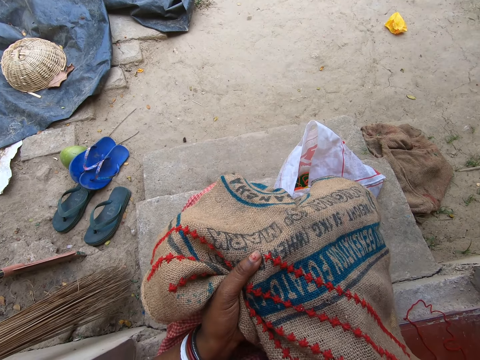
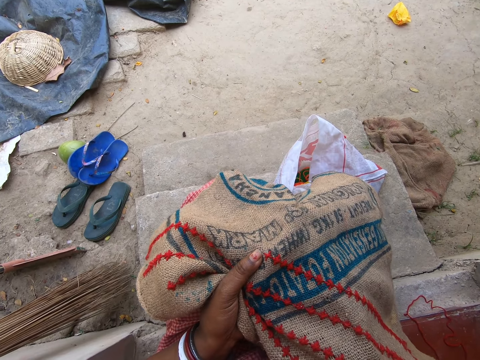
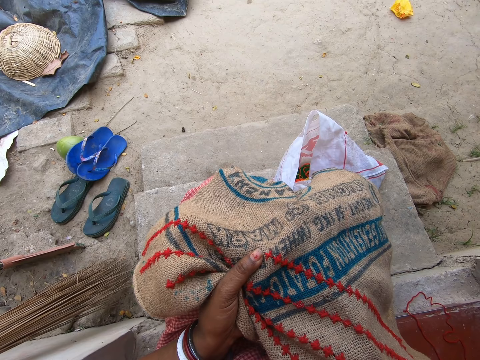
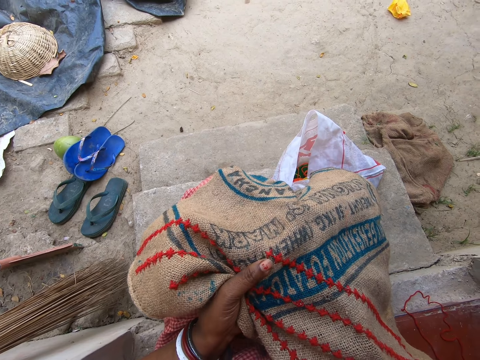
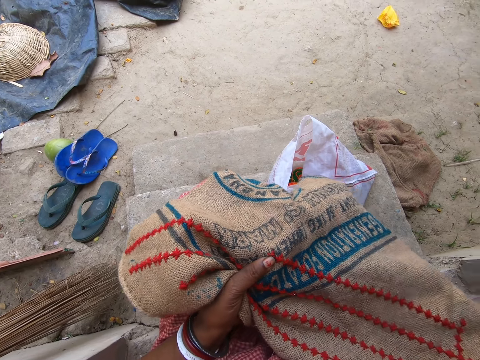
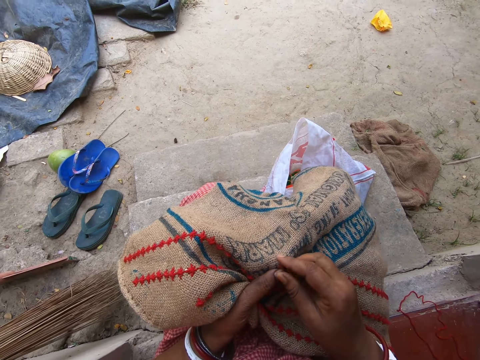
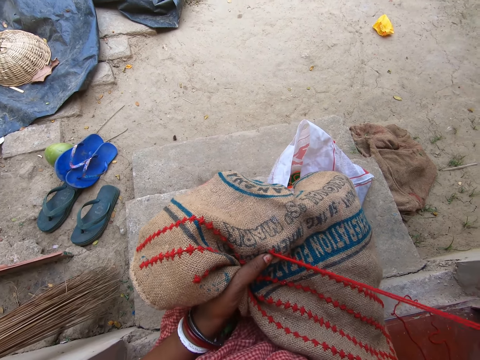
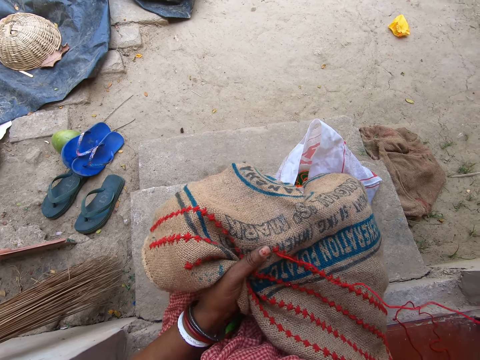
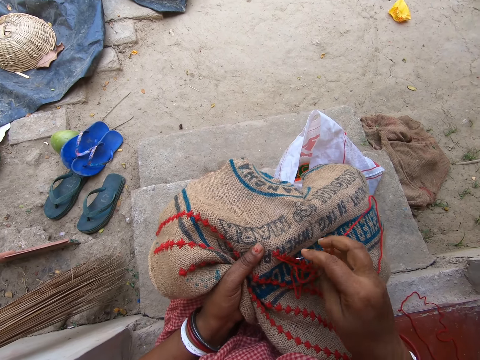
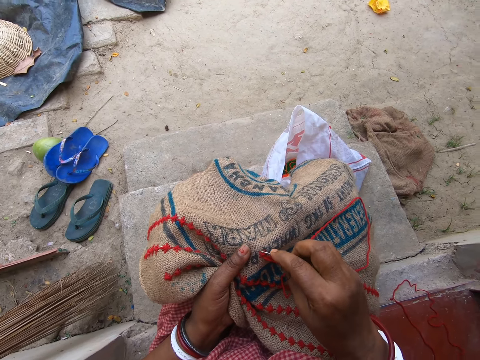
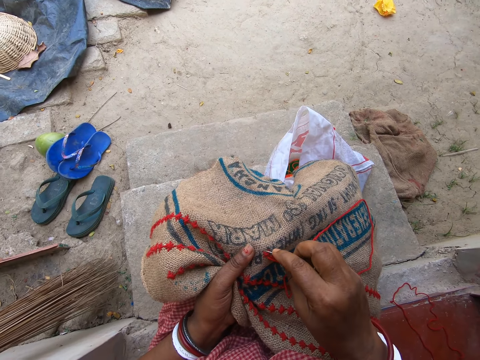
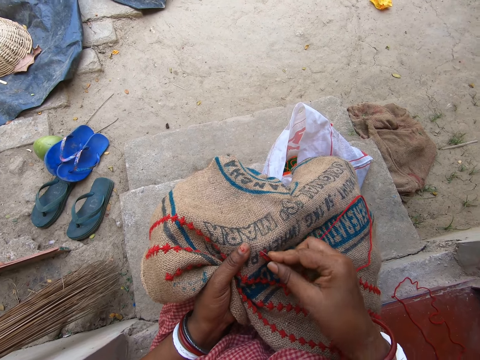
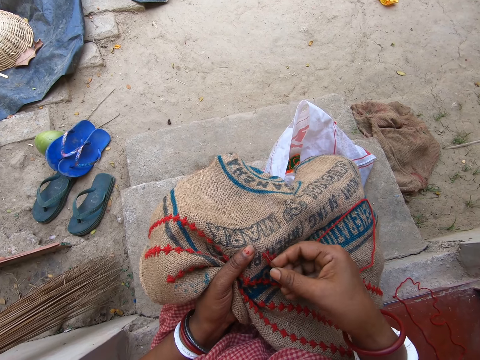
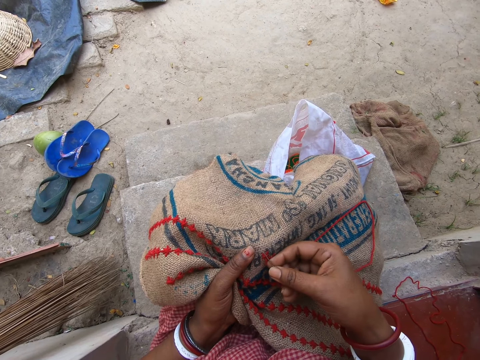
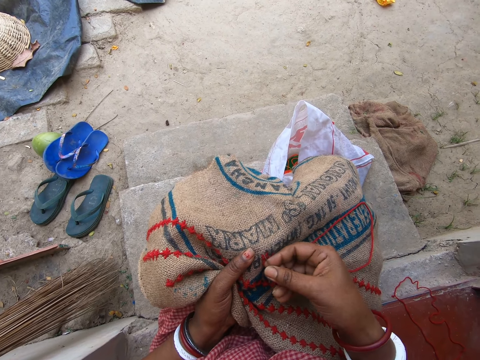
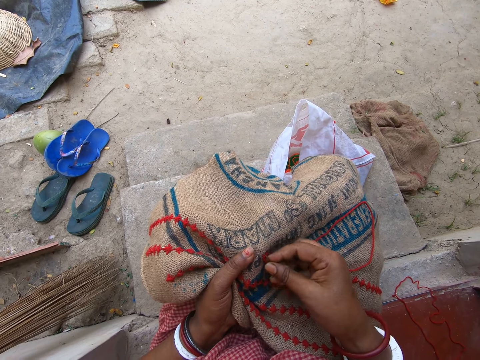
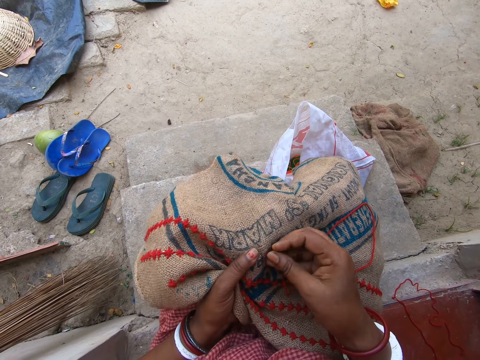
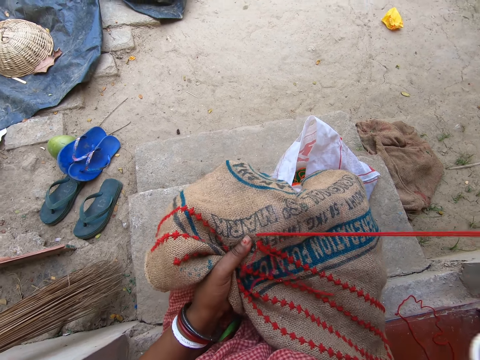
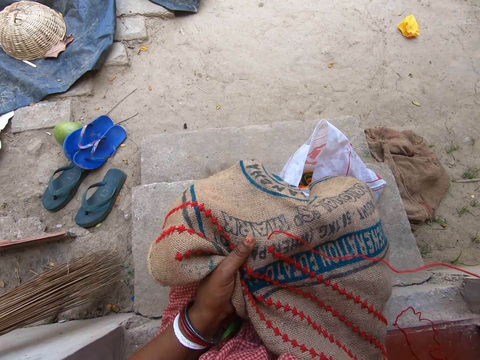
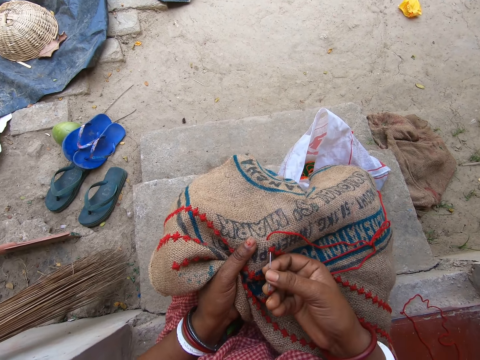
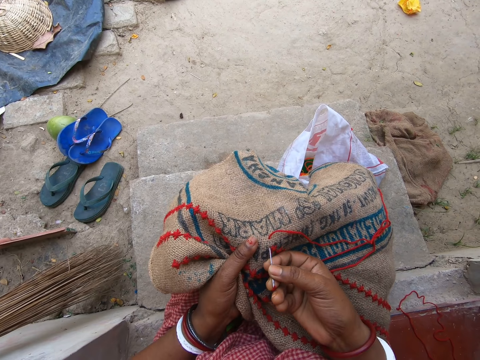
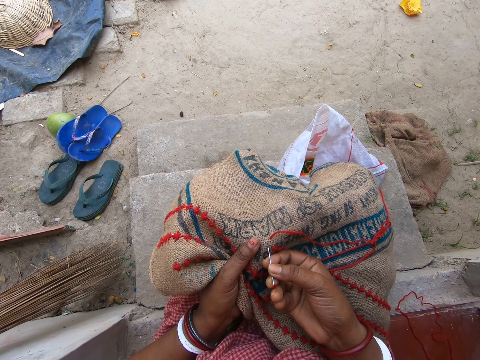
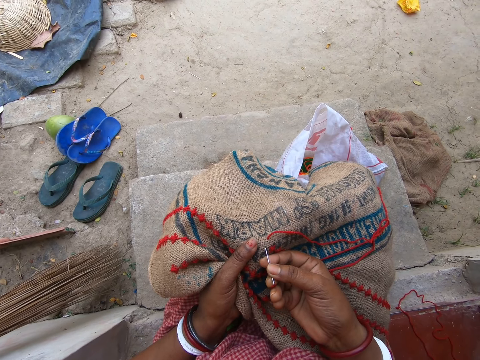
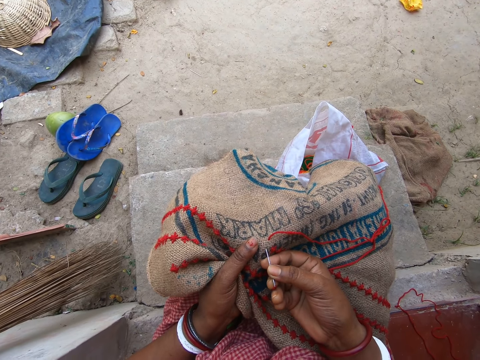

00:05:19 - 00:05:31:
The camera wearer removes the hand from something. They pull the thread. They insert the needle. They pull the thread.

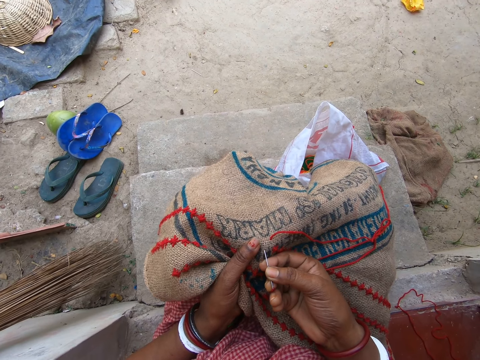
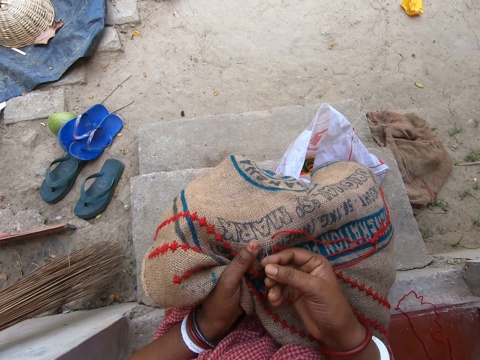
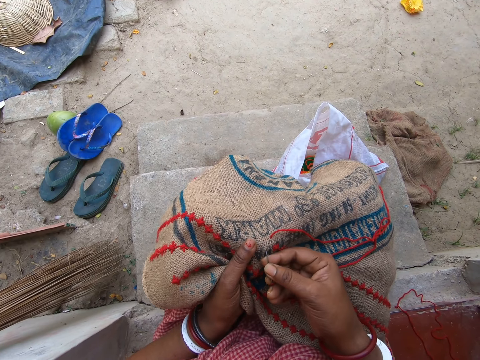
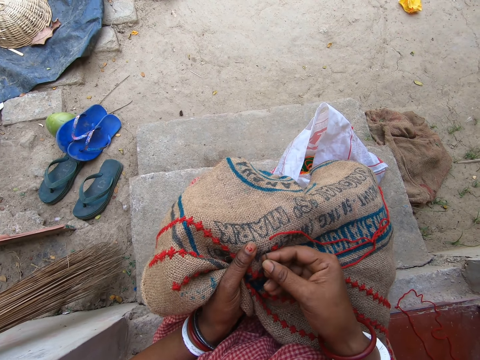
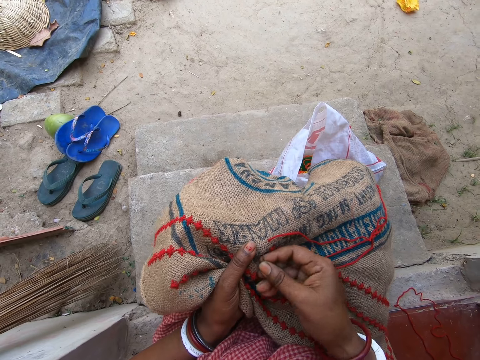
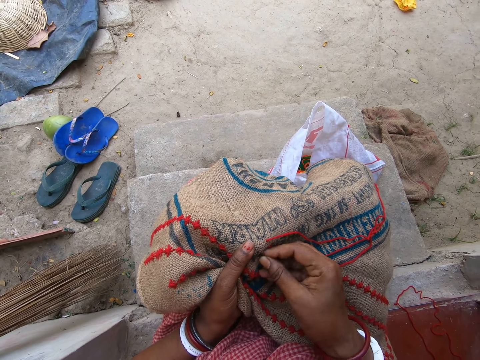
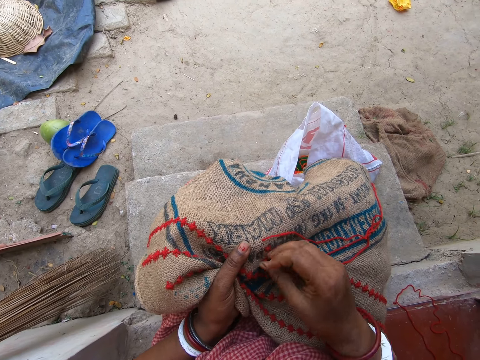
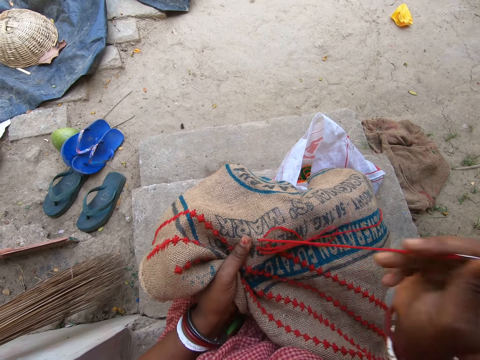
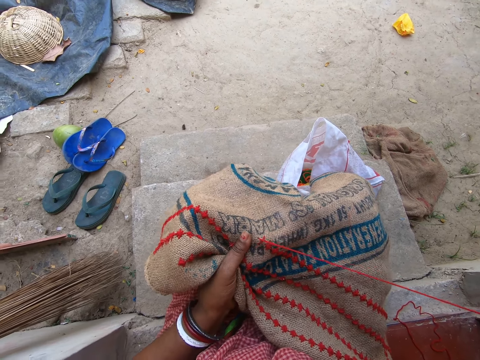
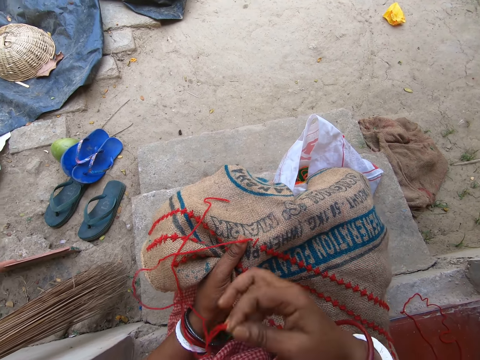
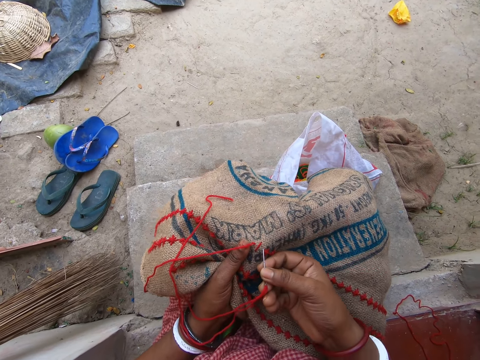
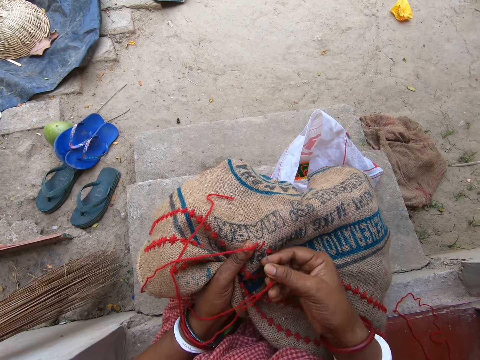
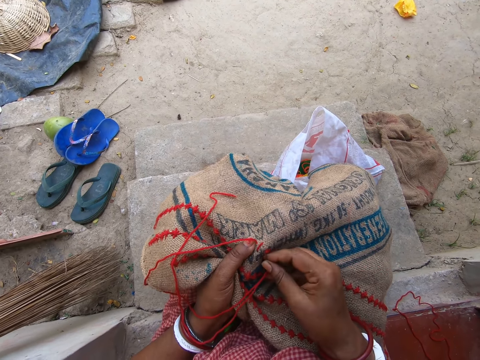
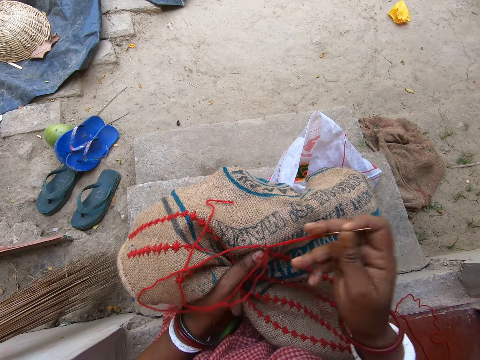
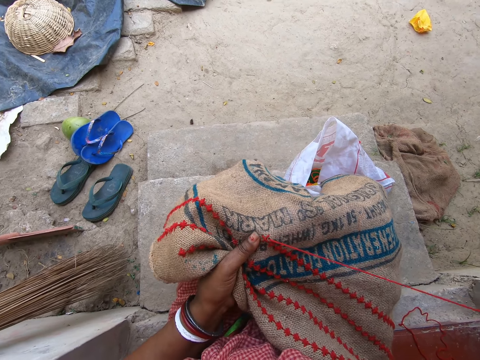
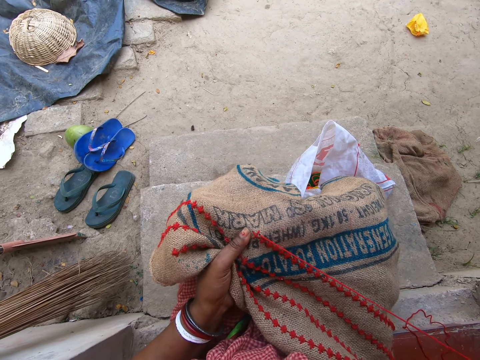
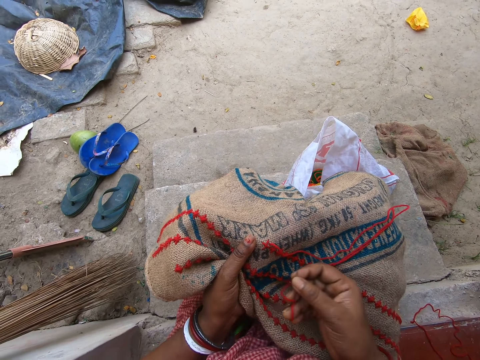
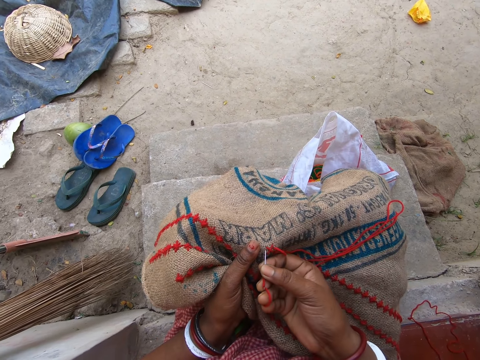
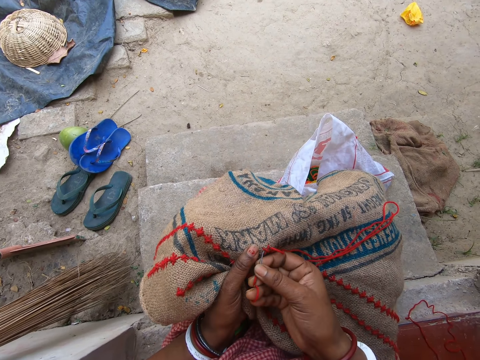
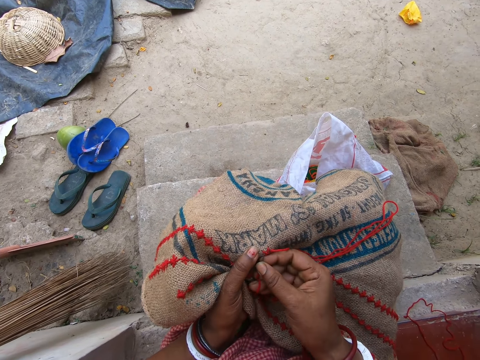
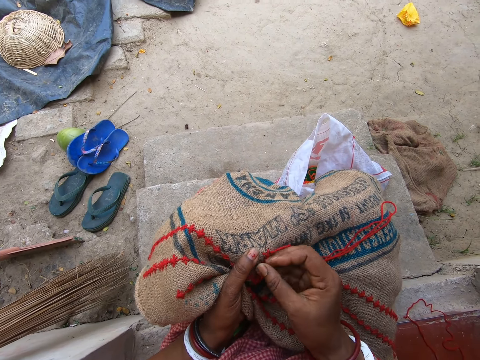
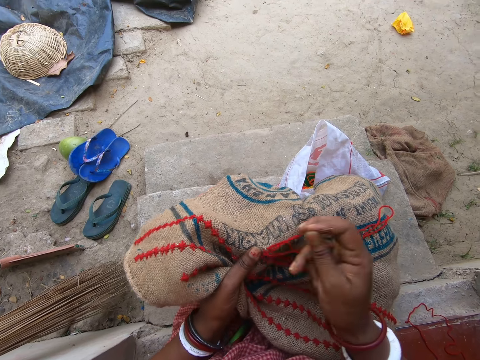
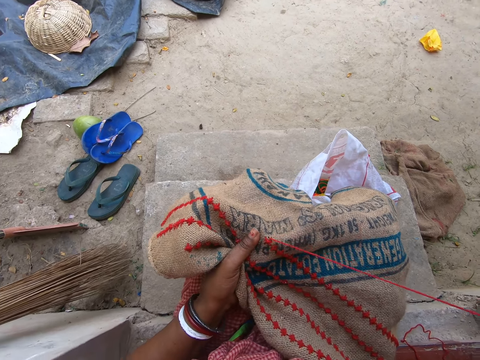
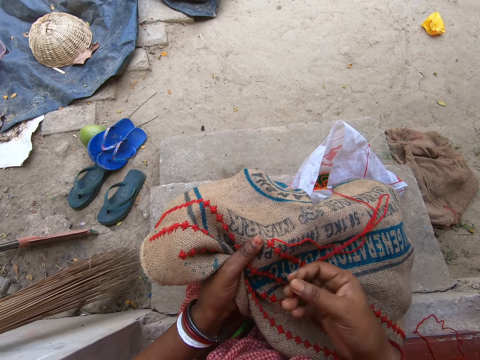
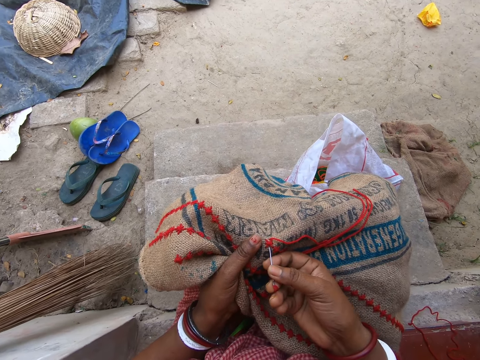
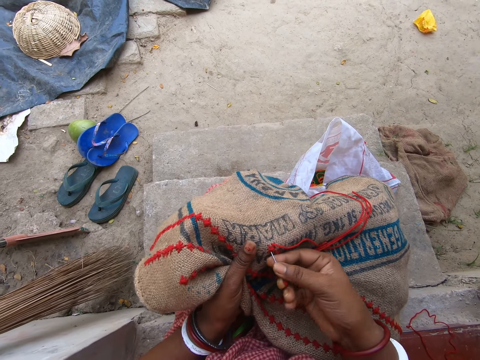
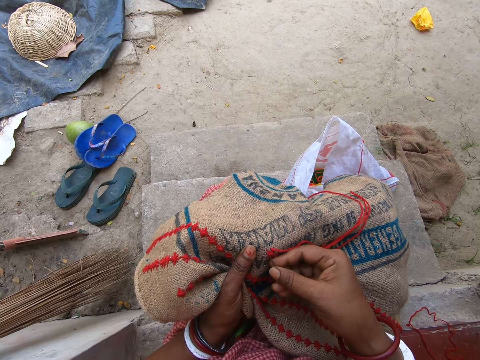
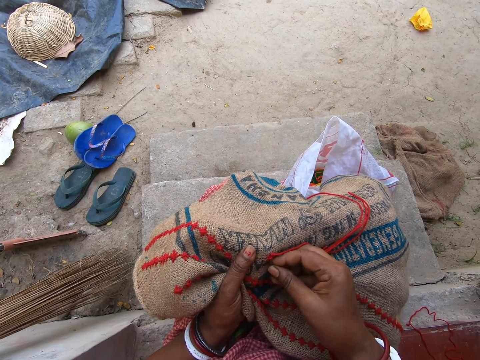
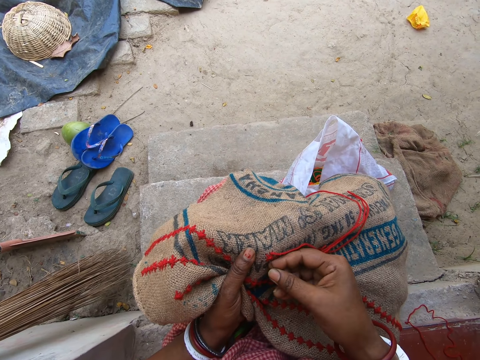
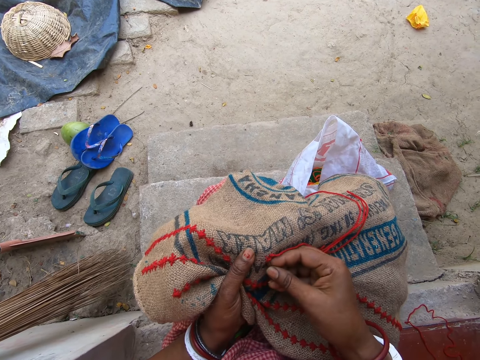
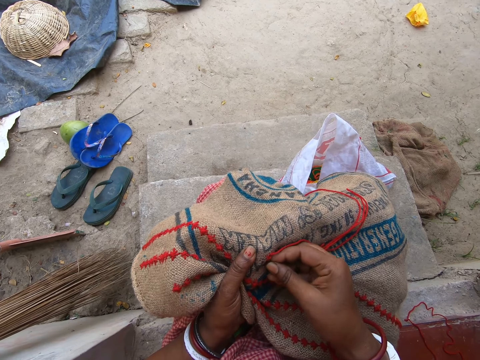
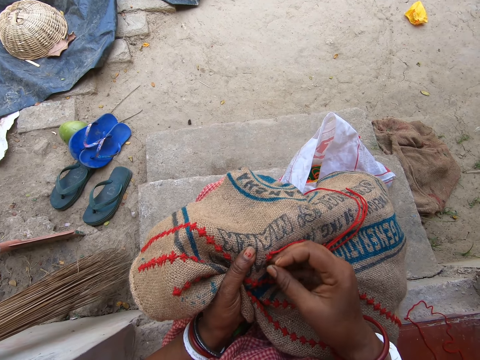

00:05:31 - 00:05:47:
The camera wearer inserts the needle. They pull the thread. They insert the needle. They pull the thread. They insert the needle. They pull the thread. They insert the needle.
